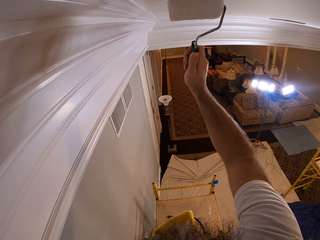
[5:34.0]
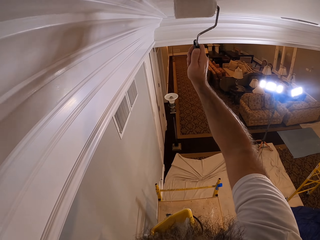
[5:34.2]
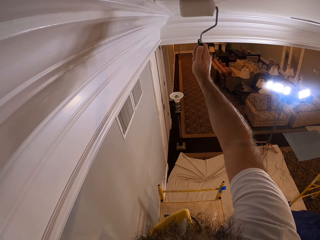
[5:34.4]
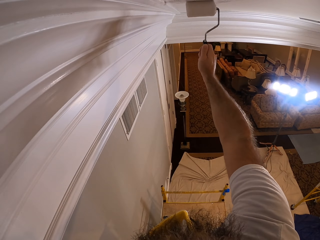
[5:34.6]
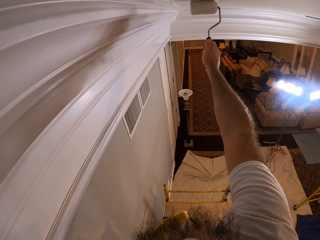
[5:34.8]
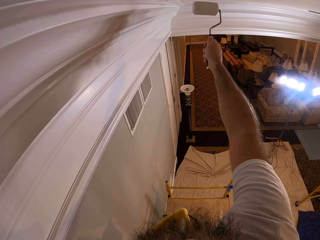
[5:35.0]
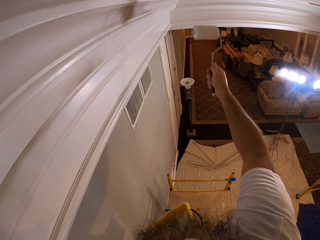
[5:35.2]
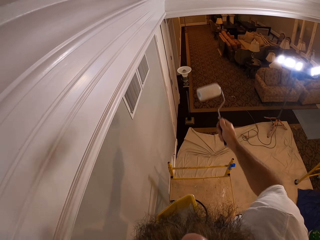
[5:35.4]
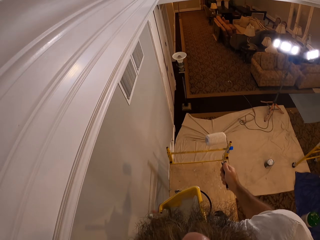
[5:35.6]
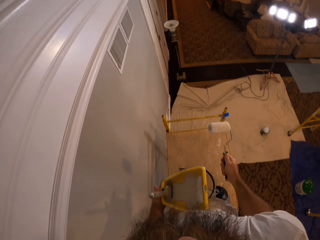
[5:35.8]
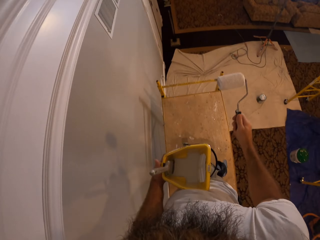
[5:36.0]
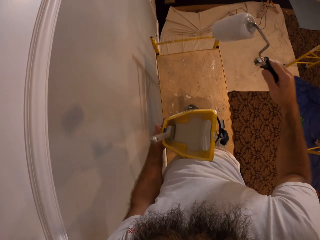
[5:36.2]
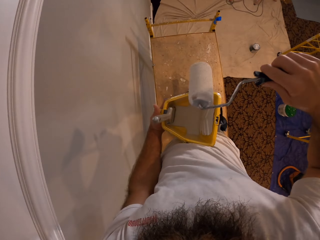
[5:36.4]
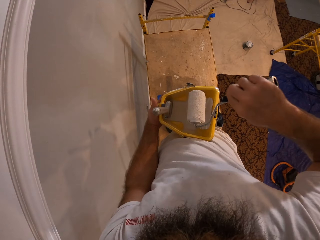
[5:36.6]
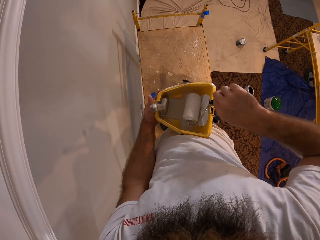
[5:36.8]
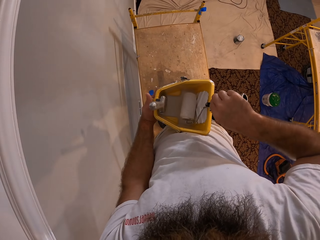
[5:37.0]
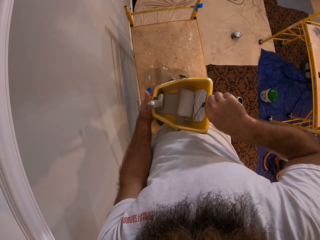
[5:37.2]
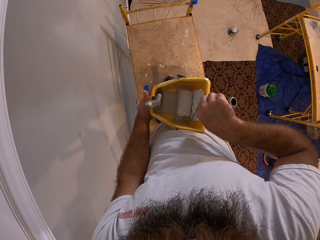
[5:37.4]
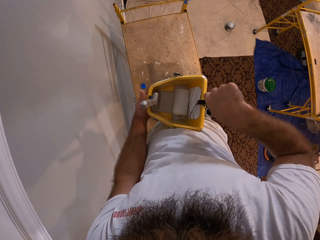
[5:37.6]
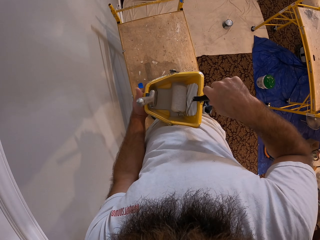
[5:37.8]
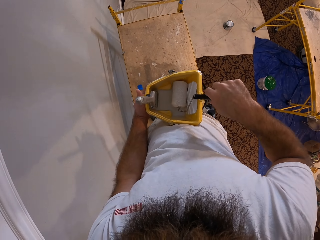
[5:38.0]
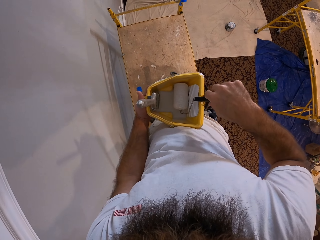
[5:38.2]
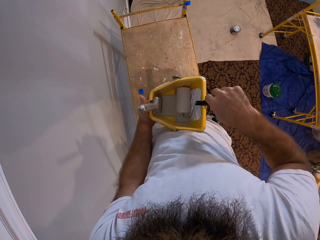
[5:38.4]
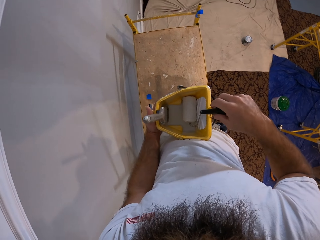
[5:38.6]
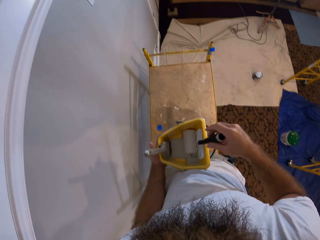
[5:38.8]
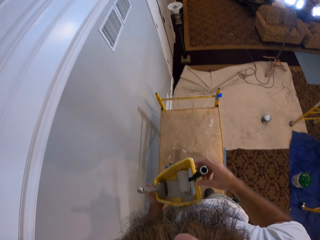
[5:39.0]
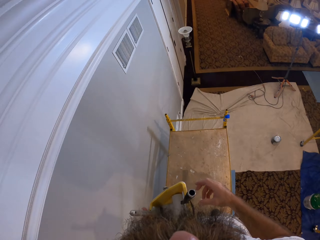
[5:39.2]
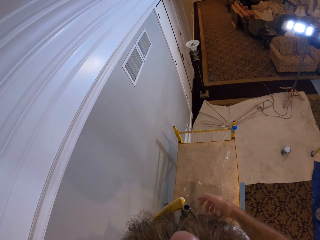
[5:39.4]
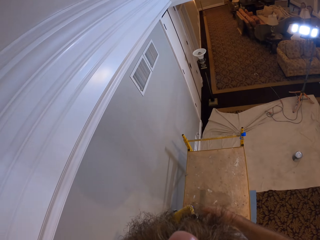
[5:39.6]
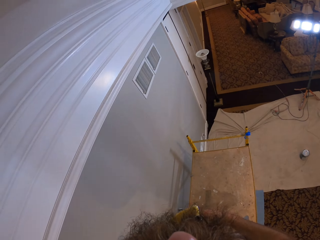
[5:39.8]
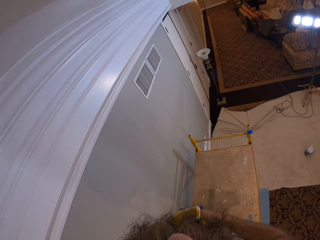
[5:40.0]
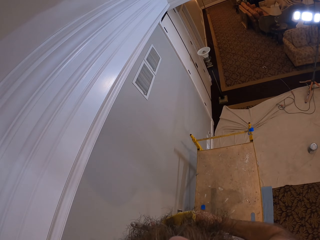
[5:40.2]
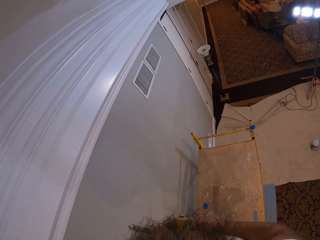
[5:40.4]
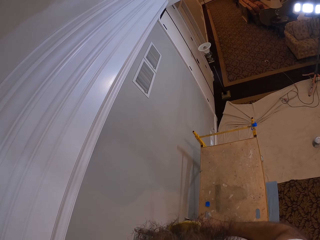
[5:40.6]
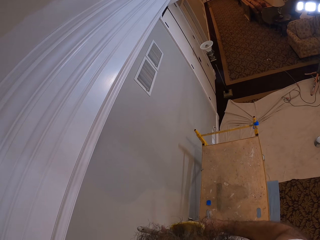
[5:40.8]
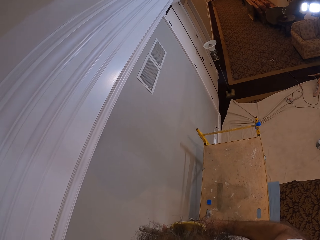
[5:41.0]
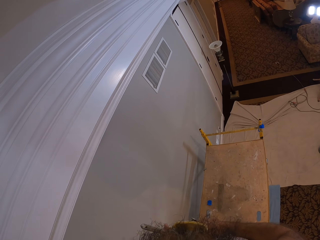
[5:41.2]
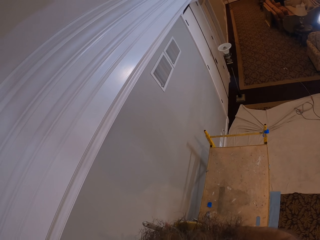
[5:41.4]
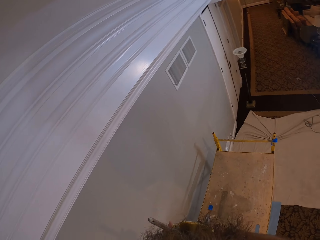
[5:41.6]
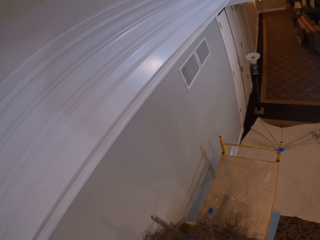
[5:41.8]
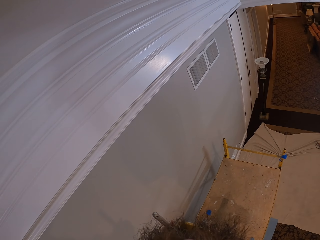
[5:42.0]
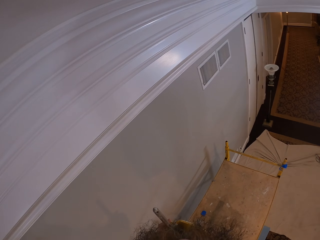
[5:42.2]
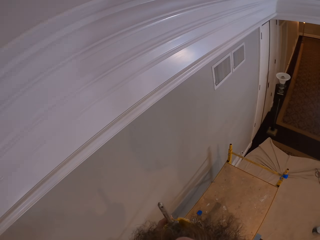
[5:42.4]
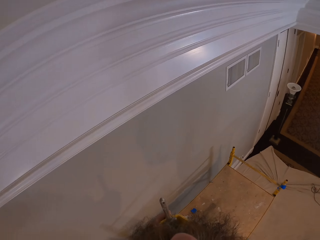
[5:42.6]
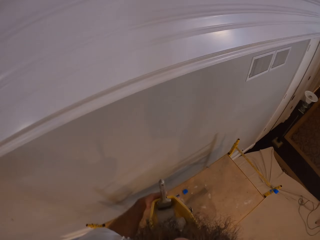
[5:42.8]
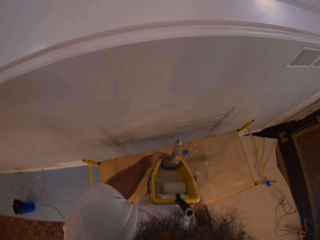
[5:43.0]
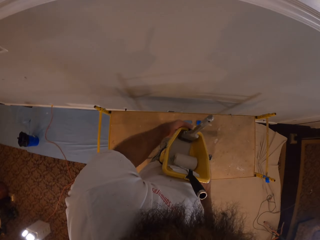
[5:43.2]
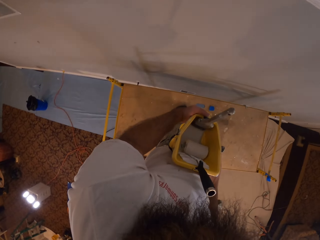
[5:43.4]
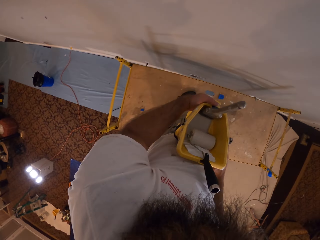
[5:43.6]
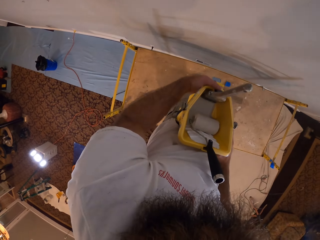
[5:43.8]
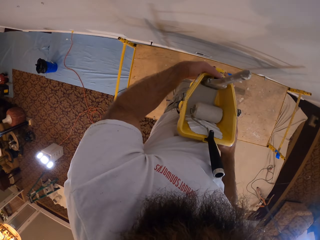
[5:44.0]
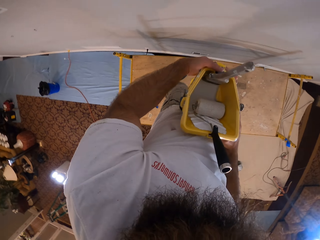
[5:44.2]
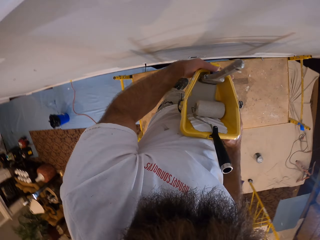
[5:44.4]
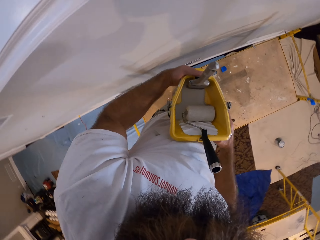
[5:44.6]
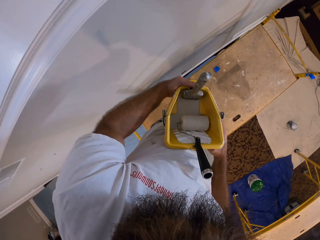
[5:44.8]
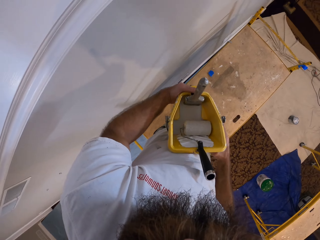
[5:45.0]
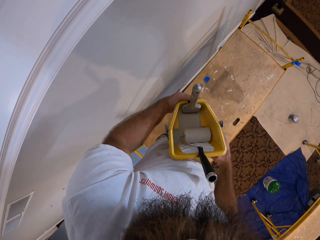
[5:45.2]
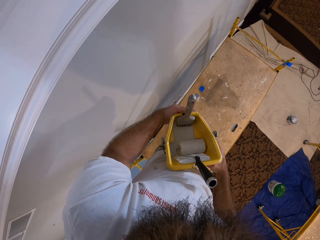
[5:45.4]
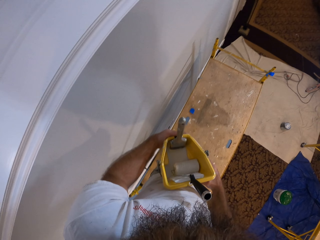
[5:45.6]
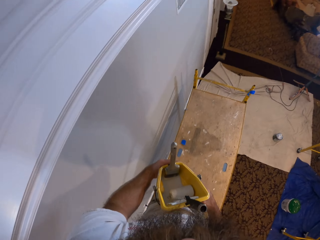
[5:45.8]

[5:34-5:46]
The camera wearer looks around. He dips the paint roller brush into the bucket of paint with his right hand. He looks around. He holds the bucket of paint with both hands.

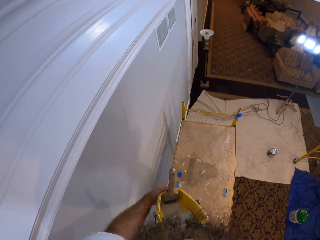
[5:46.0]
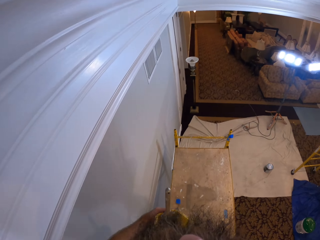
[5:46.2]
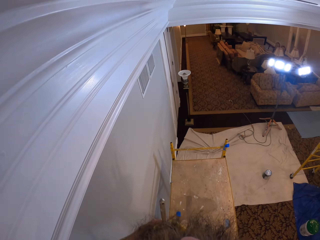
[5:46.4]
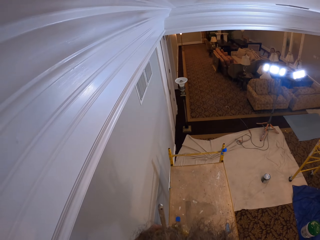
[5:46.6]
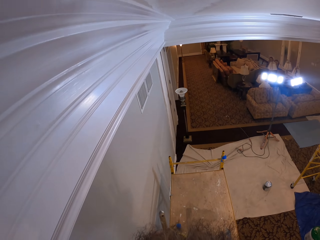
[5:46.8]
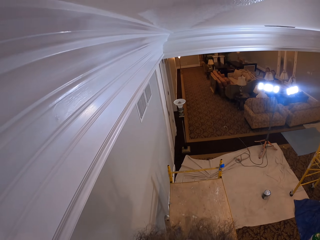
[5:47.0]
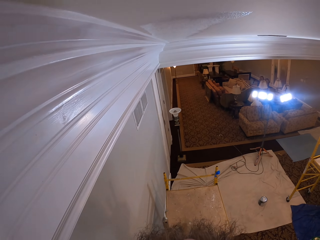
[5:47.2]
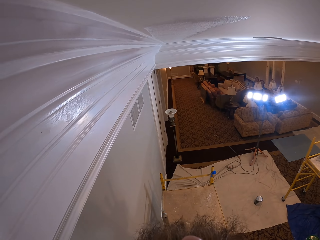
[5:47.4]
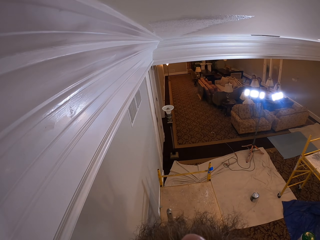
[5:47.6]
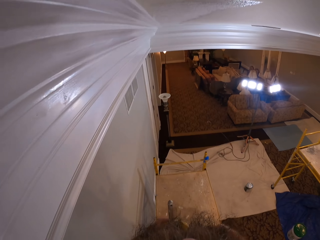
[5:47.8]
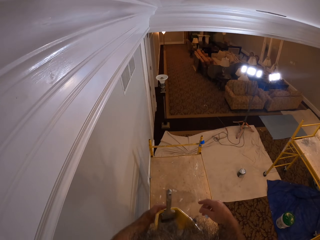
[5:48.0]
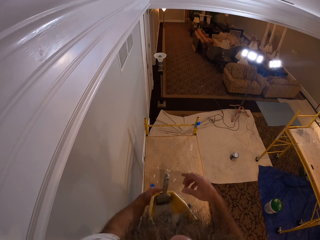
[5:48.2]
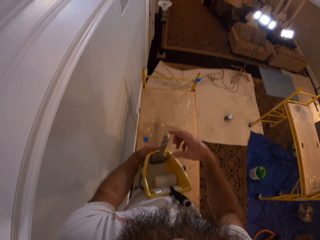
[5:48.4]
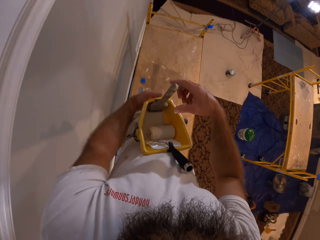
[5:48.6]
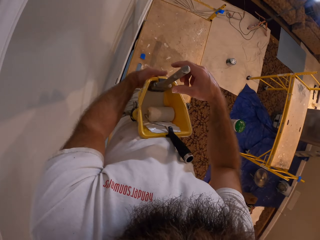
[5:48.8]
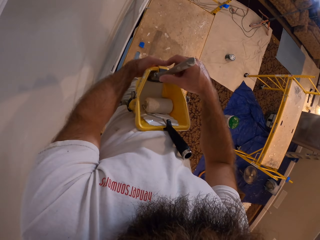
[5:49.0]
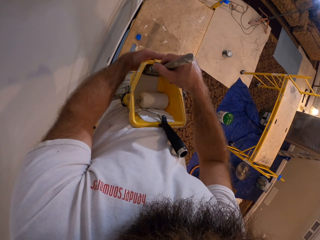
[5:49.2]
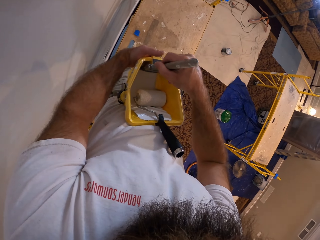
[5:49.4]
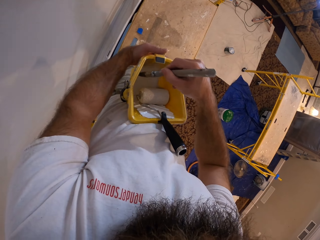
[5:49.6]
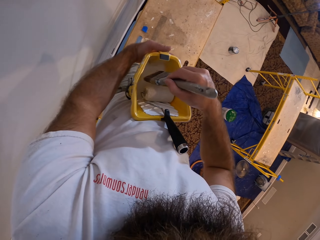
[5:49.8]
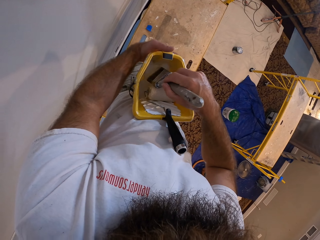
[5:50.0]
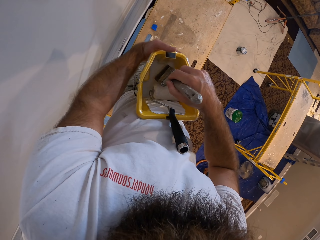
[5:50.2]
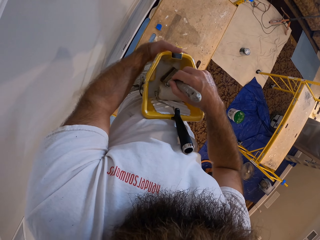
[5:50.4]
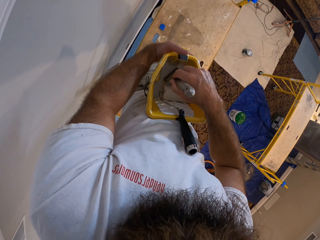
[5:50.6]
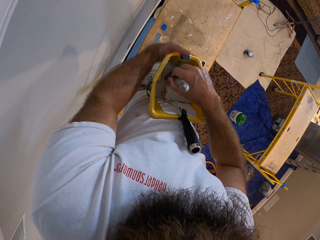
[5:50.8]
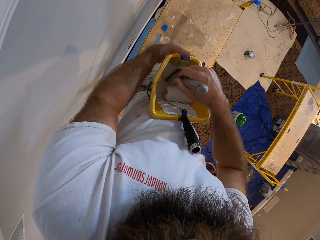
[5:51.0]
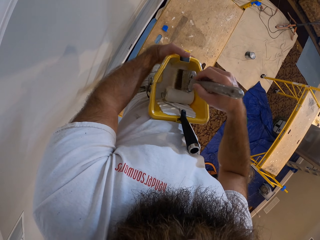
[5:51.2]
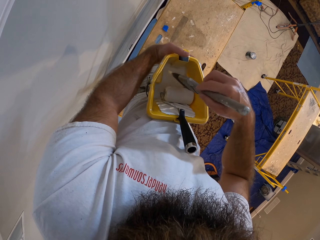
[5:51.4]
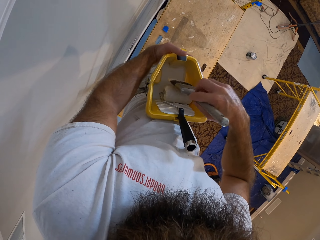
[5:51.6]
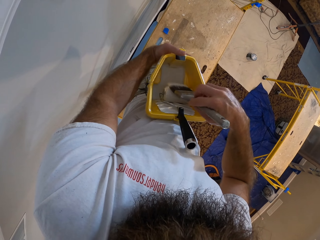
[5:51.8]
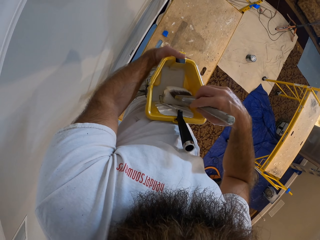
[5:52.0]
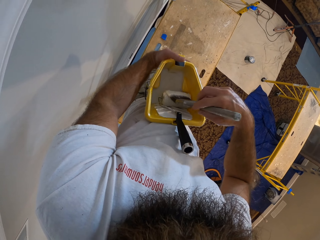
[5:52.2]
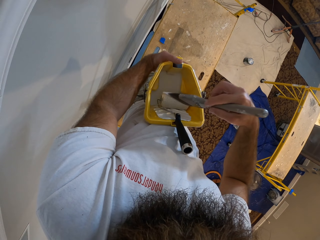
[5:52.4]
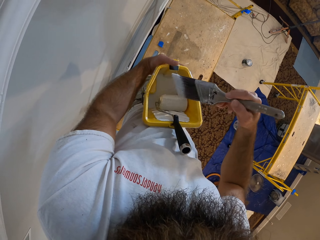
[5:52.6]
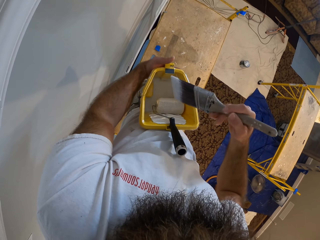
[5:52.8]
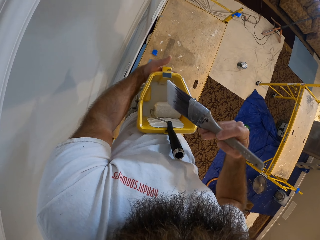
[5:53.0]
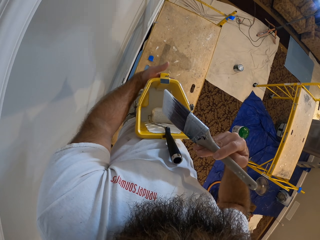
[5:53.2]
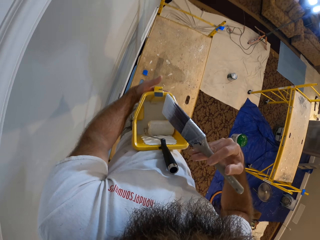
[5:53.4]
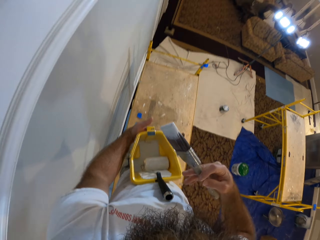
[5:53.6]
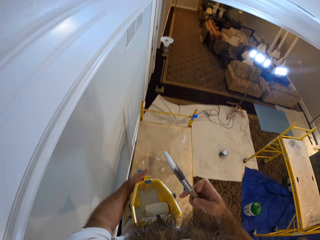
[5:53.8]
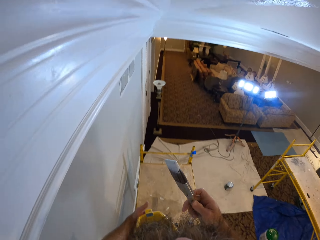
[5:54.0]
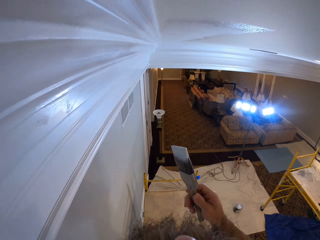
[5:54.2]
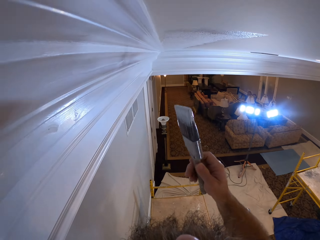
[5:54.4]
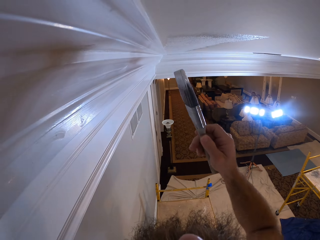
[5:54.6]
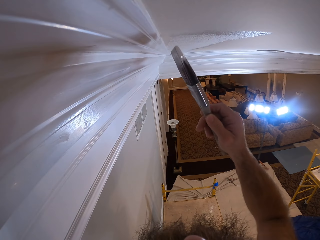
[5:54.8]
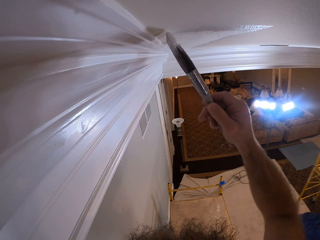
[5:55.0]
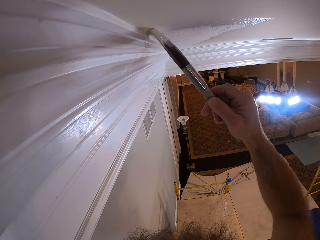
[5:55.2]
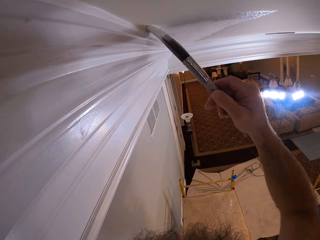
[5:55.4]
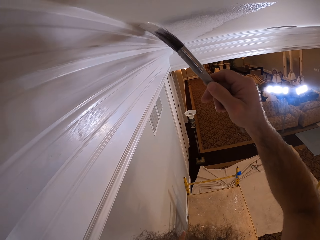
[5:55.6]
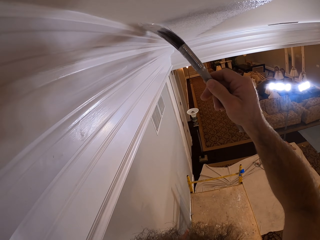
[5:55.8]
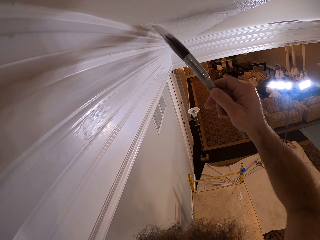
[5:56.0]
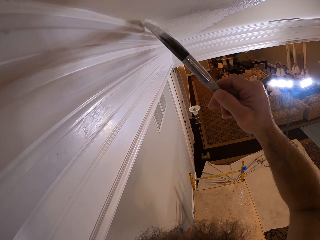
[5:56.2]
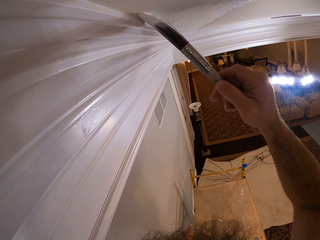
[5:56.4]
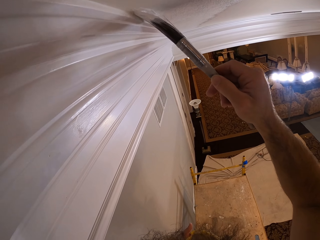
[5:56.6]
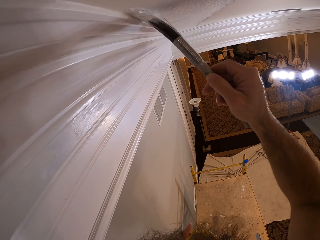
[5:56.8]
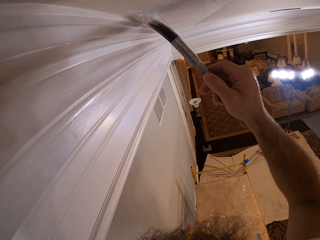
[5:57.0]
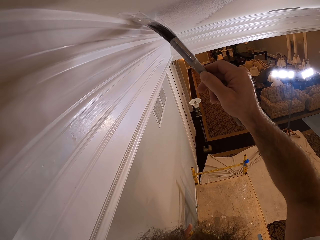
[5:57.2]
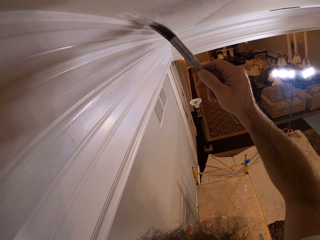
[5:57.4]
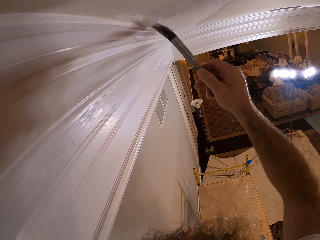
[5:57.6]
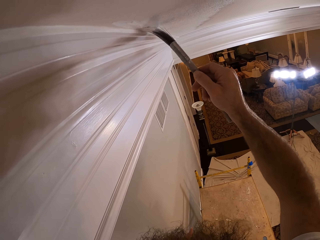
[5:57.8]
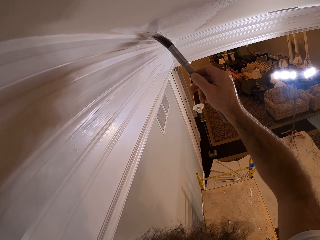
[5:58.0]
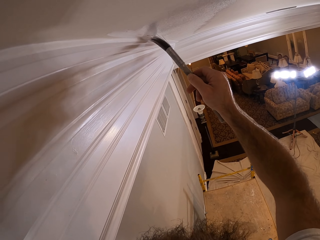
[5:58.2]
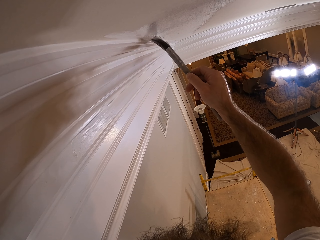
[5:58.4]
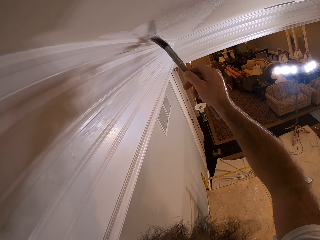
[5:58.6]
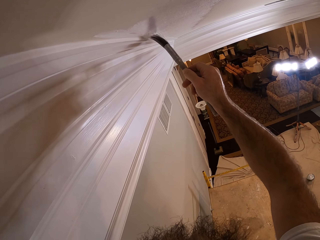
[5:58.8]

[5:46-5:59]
The camera wearer picks the paint brush from the bucket of paint with his right hand. He takes paint from the bucket of paint with the paint brush in his right hand. He turns the paint brush. He rubs paint on the roller paint brush with the paint brush in his right hand. He paints the ceiling with the paint brush in his right hand.
